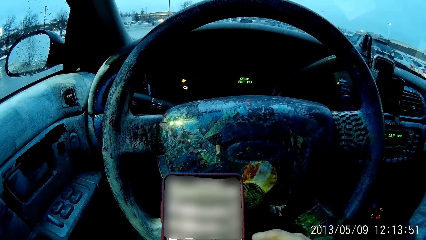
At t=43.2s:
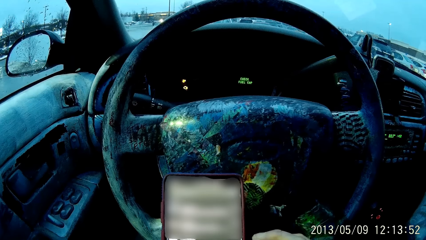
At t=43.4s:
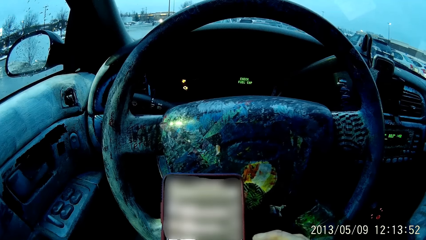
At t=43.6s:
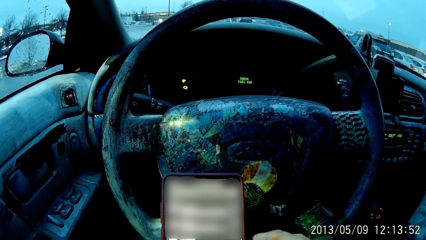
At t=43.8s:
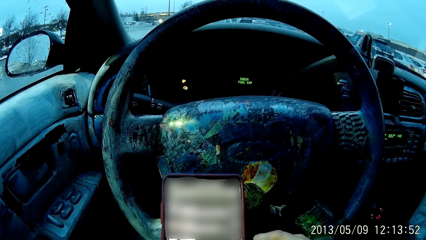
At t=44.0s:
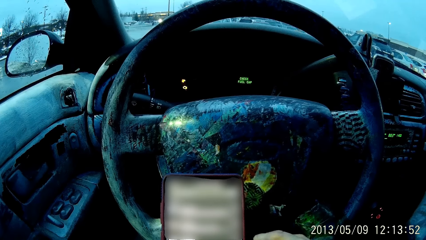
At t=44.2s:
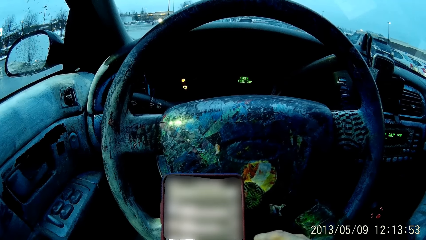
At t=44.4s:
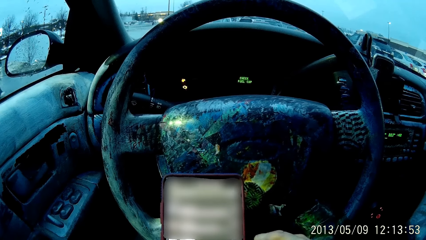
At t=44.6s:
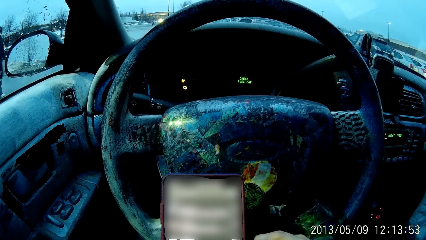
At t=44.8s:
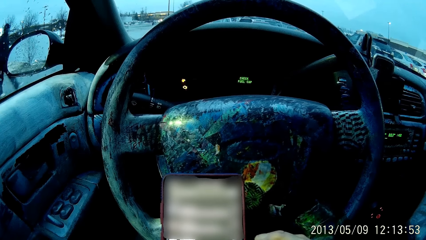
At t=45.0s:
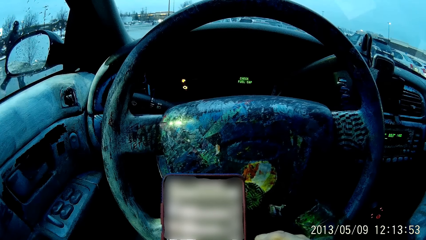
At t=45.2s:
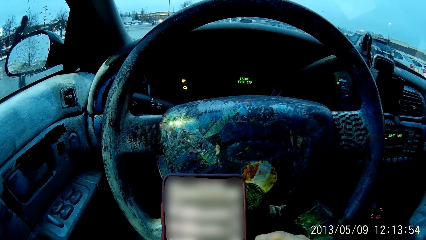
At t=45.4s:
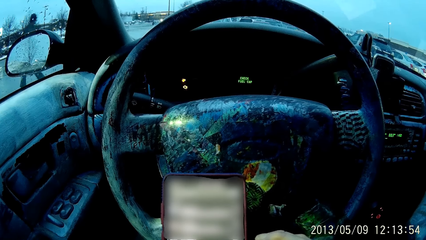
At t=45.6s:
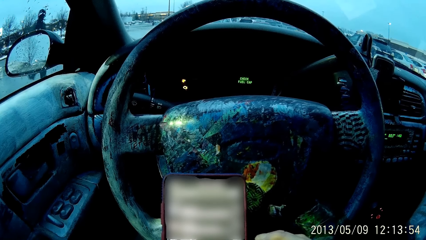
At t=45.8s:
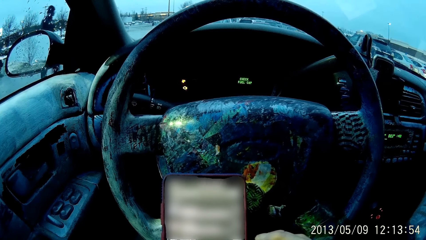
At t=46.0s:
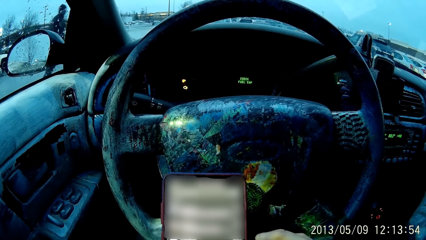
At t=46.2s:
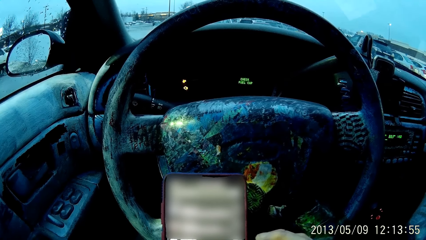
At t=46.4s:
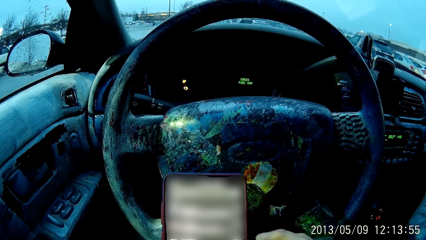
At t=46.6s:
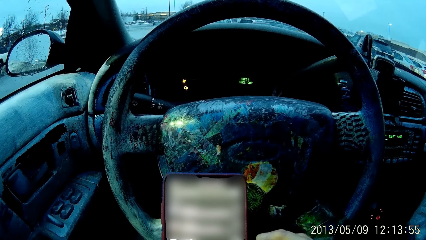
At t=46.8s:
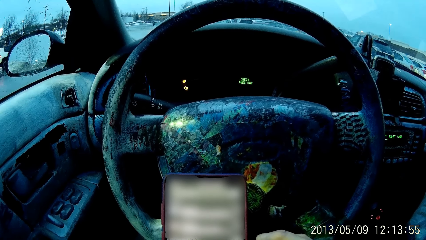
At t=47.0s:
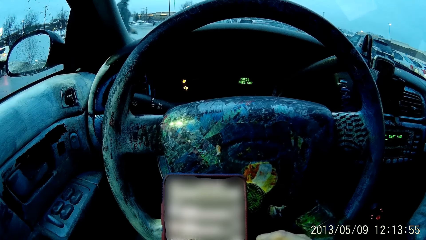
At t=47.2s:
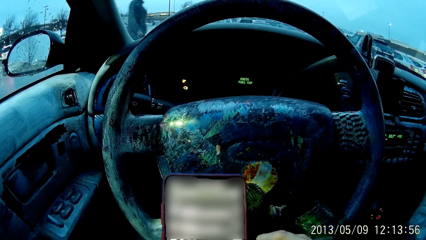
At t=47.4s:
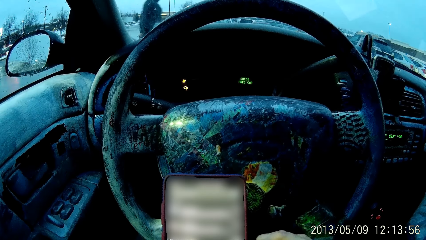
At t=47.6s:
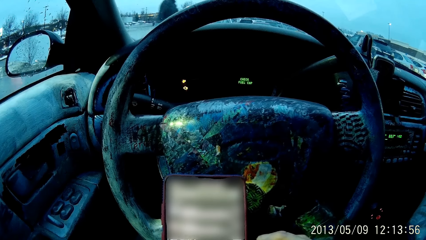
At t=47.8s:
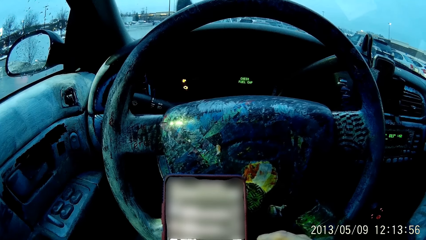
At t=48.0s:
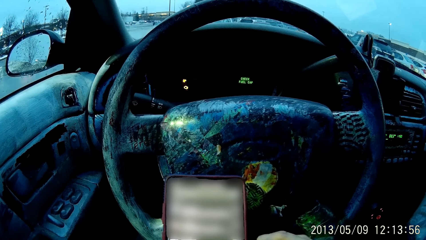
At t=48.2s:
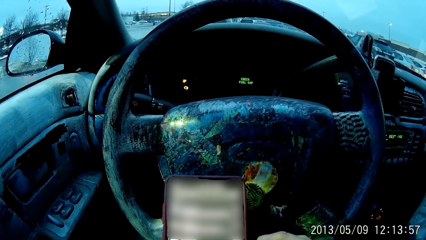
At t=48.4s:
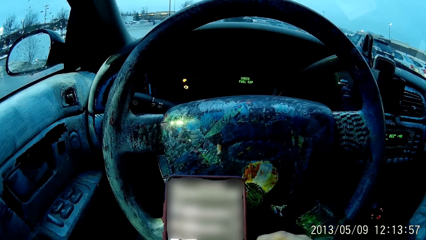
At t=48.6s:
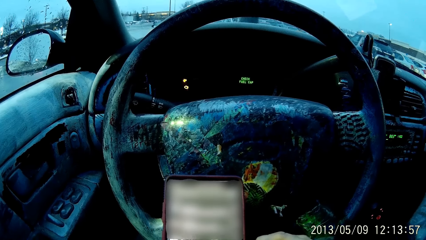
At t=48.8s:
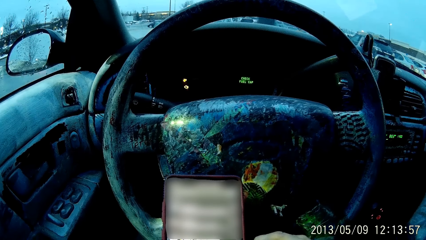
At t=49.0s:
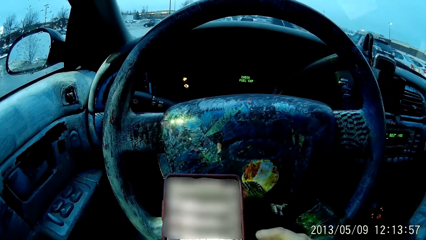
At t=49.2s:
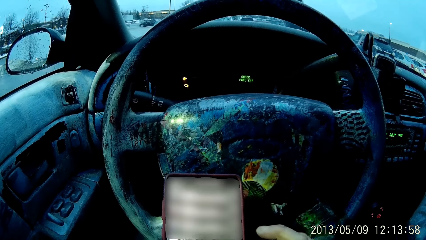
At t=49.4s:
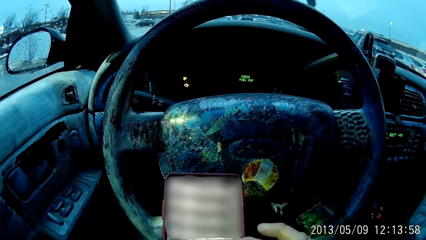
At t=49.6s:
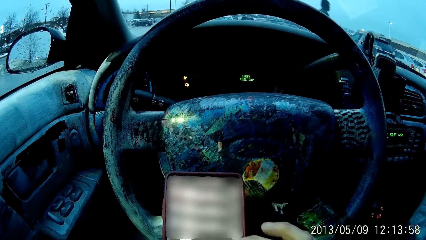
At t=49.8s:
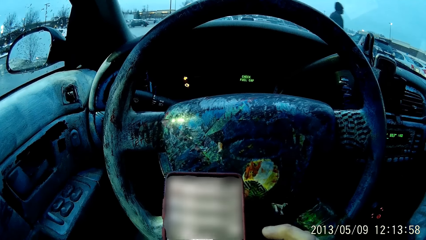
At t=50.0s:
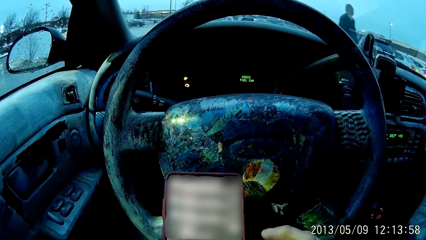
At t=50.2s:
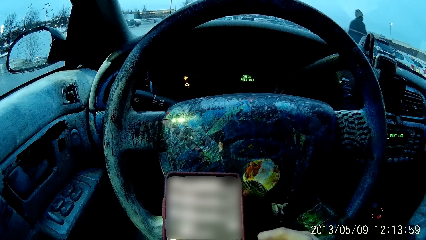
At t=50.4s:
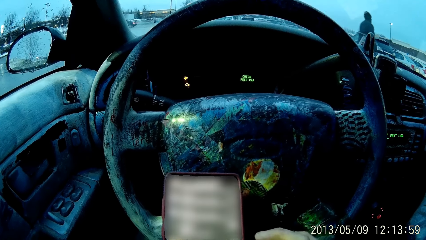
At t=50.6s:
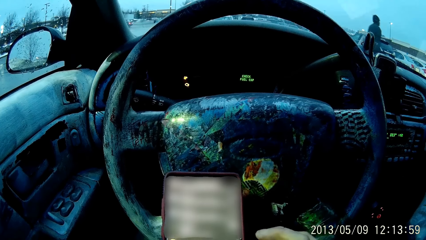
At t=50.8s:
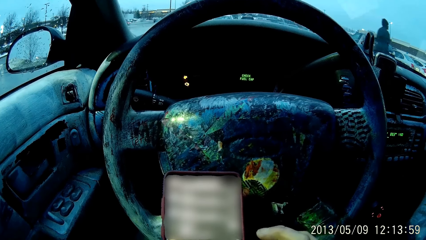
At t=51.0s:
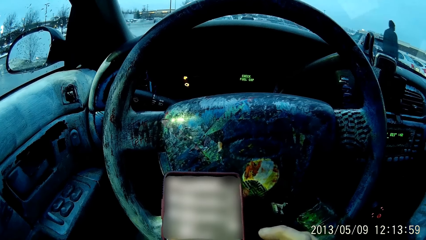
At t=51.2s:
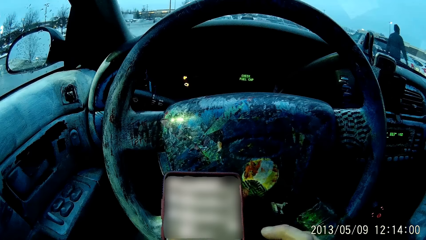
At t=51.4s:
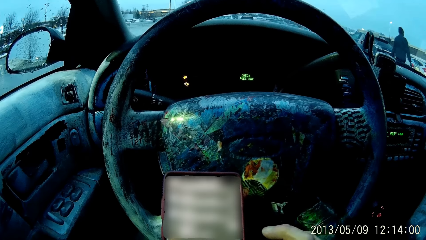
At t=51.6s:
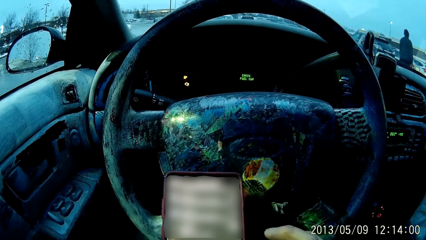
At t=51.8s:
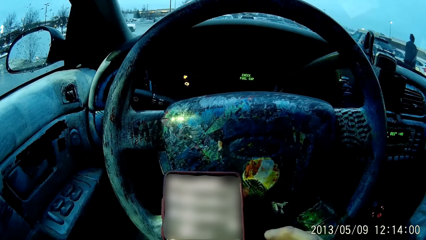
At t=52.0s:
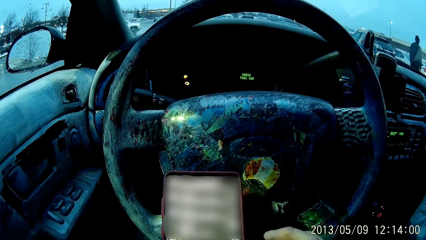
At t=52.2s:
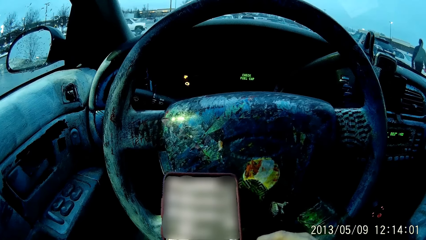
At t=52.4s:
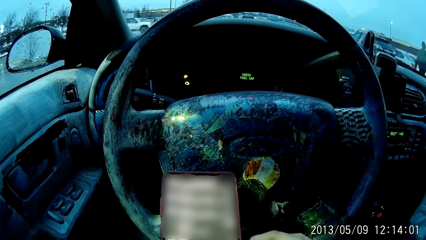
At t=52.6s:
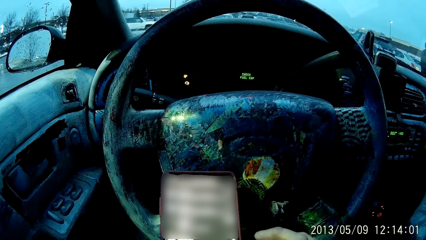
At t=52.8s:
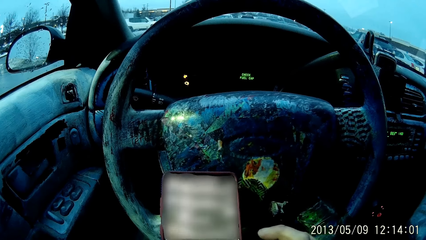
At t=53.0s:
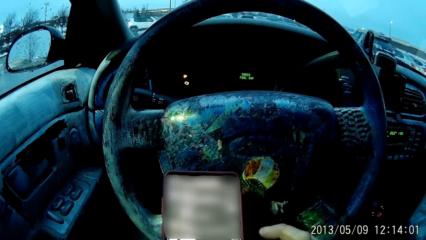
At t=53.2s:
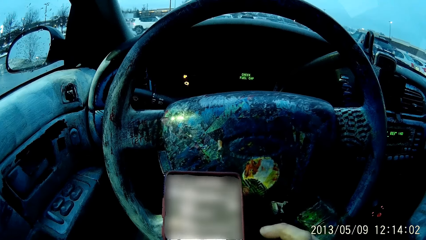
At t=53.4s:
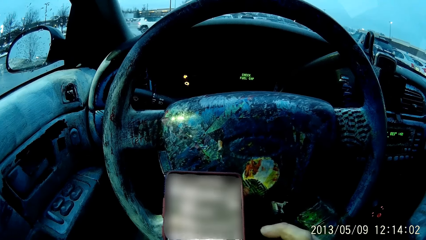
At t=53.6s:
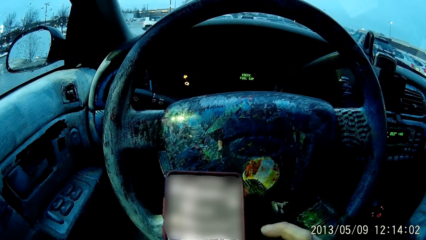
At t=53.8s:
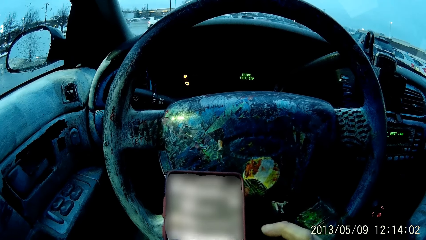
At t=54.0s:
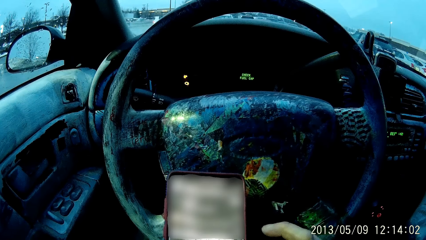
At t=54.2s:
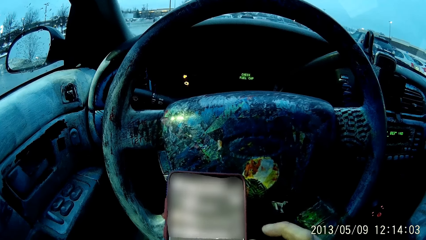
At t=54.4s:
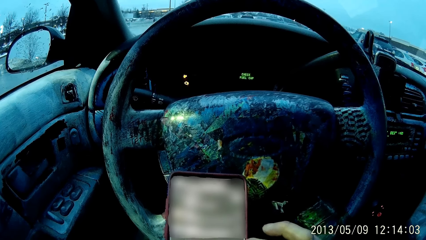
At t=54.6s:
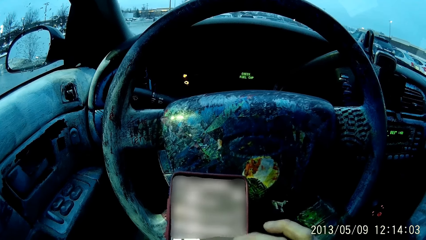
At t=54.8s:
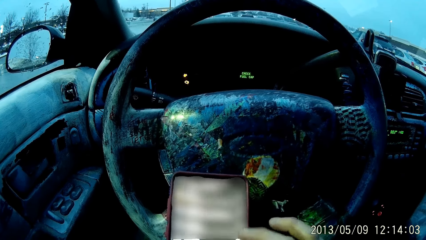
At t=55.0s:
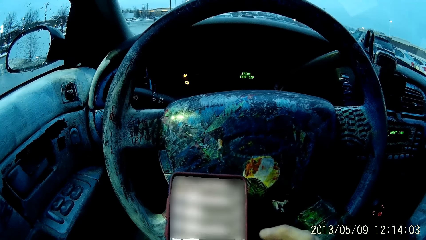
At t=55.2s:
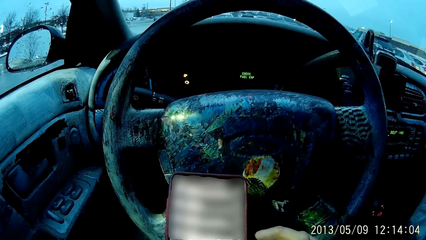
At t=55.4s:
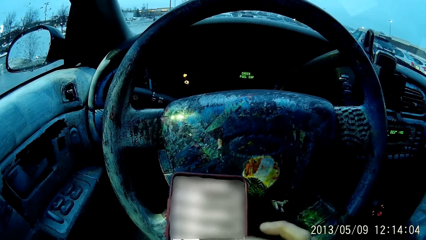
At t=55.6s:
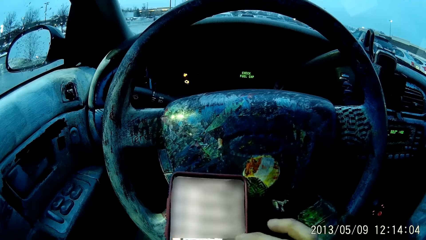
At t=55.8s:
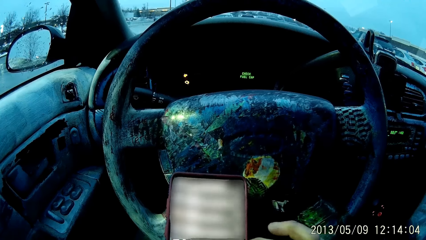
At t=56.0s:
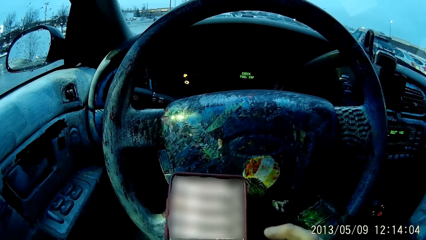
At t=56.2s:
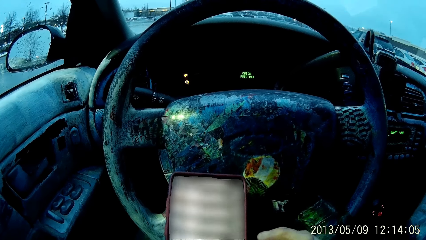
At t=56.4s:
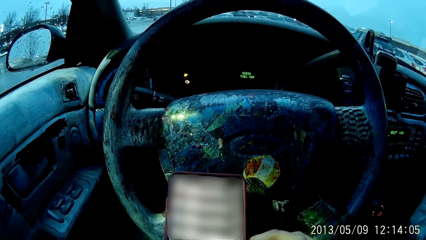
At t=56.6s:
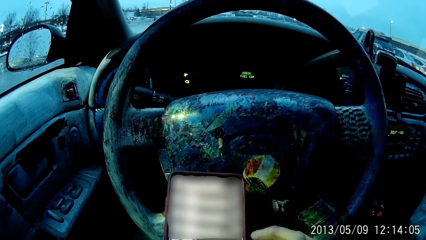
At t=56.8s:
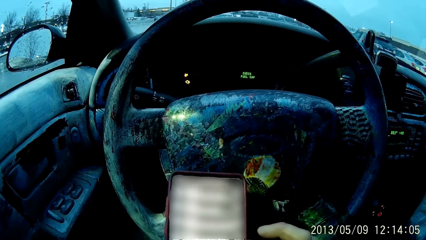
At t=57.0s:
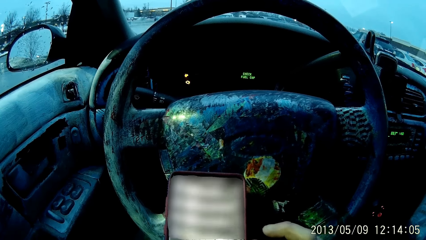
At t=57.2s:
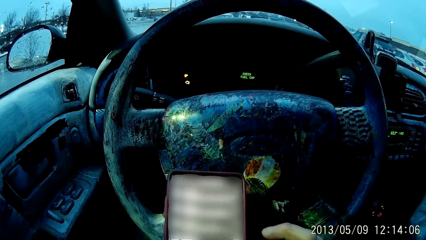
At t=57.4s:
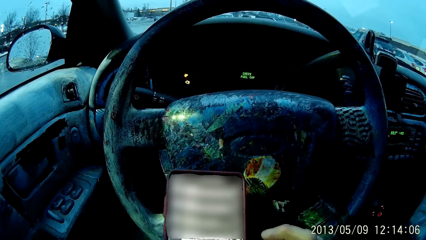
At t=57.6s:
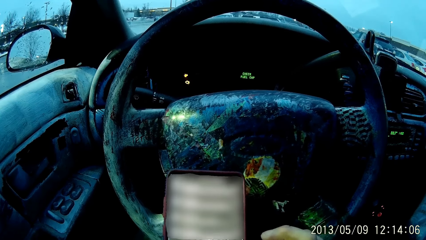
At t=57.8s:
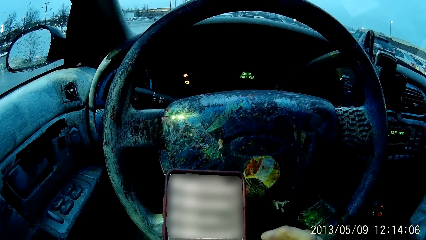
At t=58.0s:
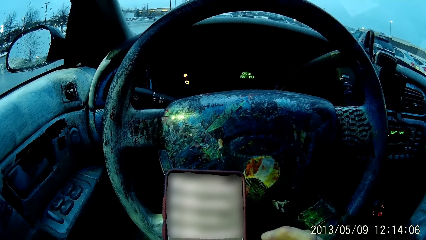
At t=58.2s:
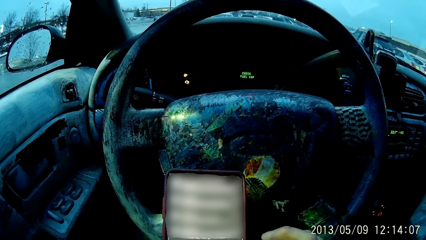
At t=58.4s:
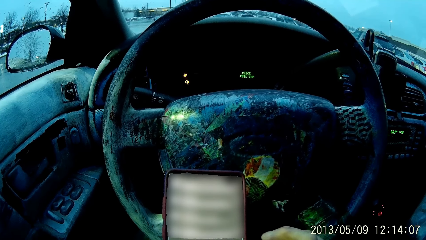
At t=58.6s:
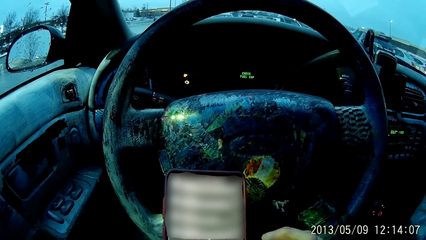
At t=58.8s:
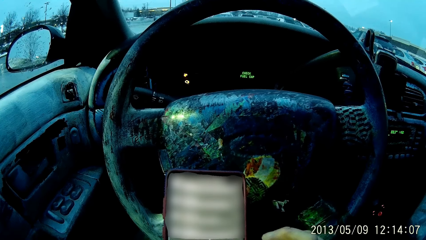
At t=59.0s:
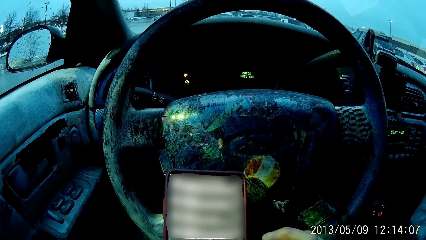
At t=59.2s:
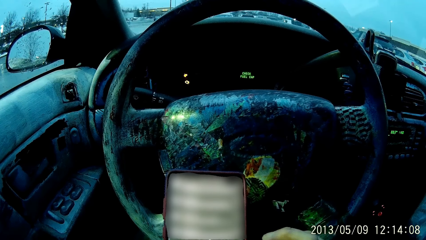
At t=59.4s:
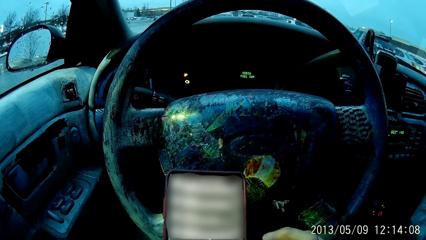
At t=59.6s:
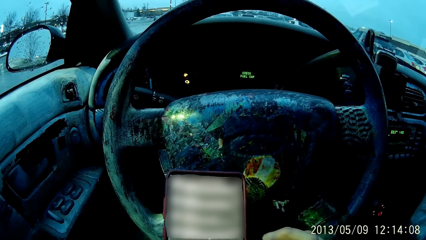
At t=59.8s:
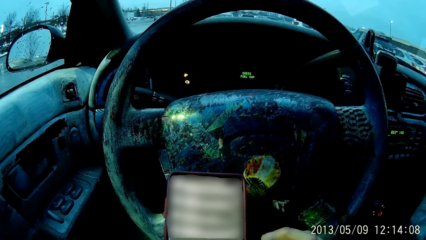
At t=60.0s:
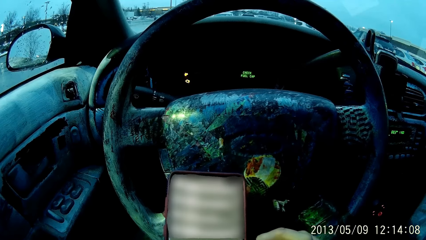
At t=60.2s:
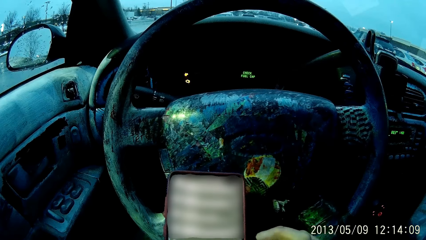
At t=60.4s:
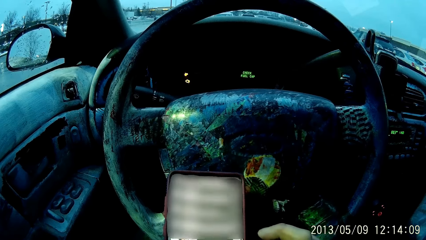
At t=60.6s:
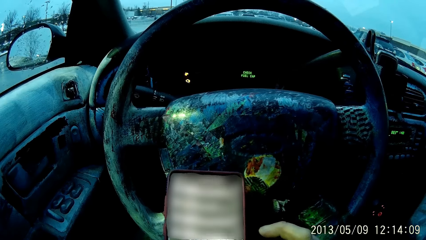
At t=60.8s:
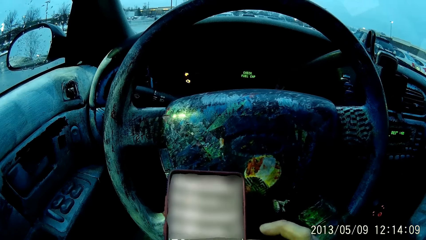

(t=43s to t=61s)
The camera wearer uses the phone. He holds the phone. He swipes the screen with his right hand. He lifts his hand. He swipes on the phone screen.
